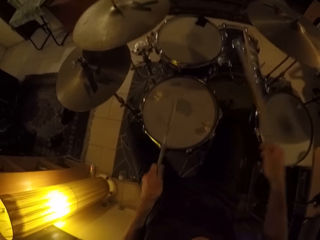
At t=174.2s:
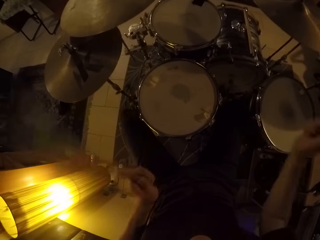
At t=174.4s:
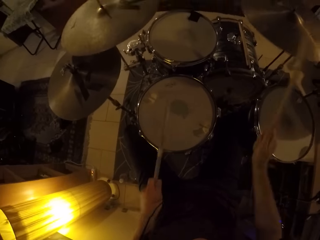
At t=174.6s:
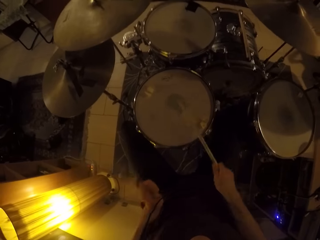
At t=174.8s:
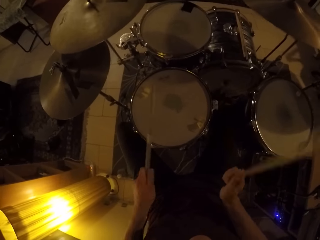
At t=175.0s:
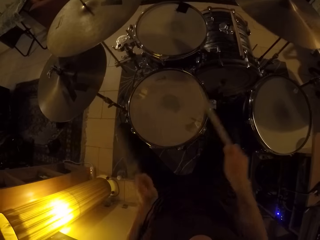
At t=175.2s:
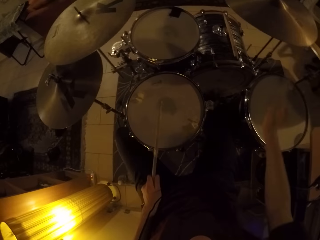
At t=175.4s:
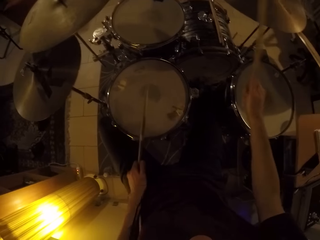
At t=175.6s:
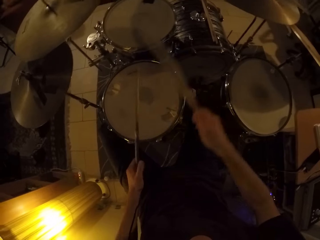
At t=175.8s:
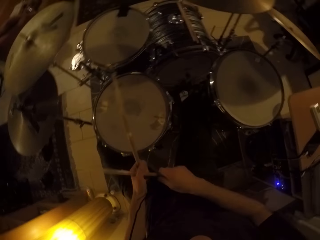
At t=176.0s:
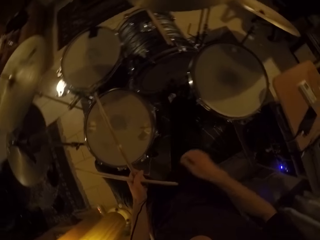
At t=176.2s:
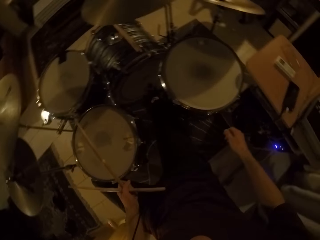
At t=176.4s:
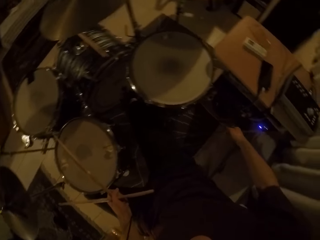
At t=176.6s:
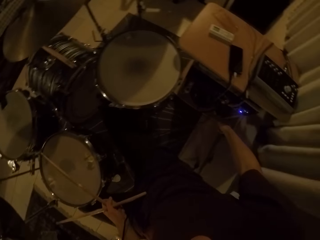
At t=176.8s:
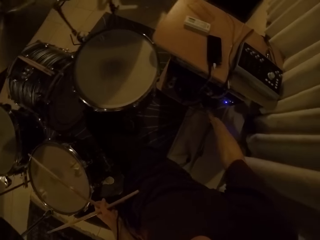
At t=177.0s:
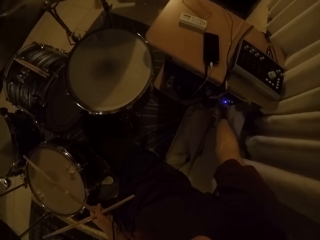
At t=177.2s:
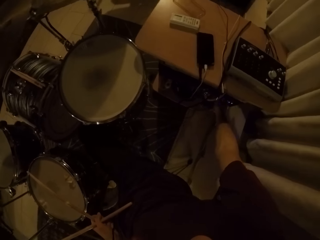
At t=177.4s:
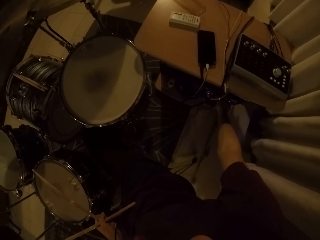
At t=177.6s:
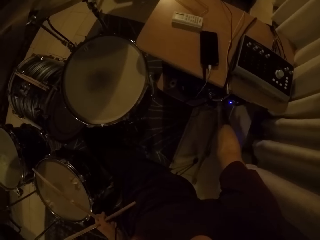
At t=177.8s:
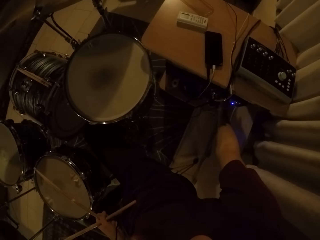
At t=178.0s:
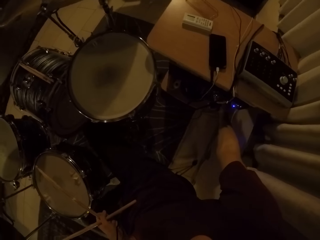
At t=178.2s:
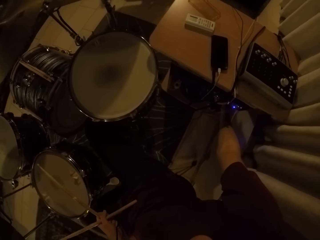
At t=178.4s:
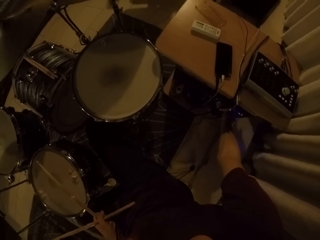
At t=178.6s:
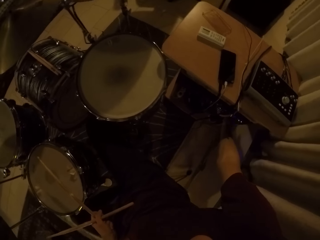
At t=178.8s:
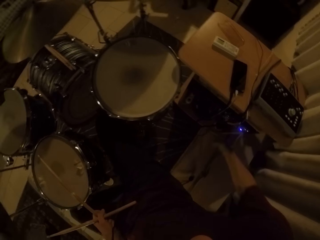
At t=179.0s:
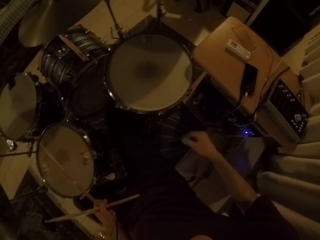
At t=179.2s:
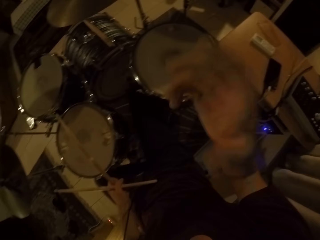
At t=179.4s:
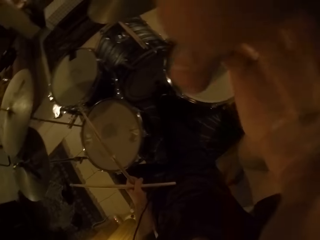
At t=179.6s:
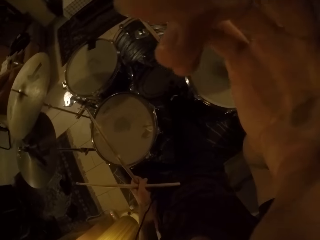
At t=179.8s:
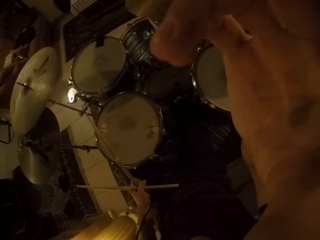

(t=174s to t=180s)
The camera wearer passes the drum stick from his right hand to his left hand. He operates the drum module with his right hand.
